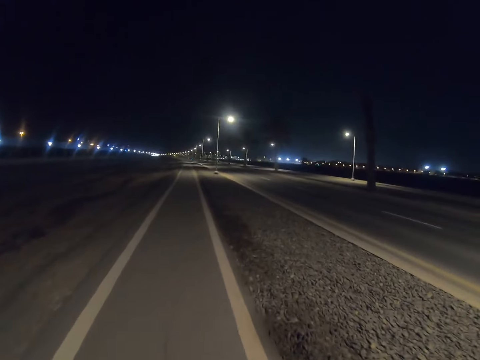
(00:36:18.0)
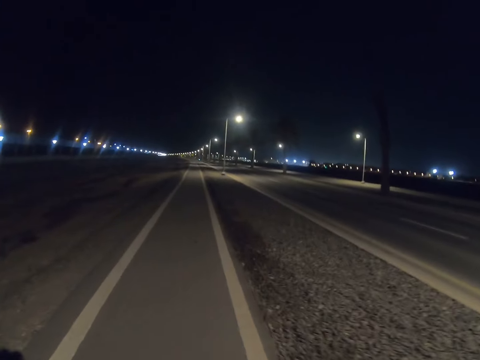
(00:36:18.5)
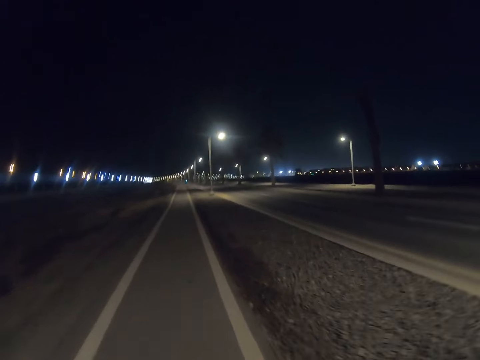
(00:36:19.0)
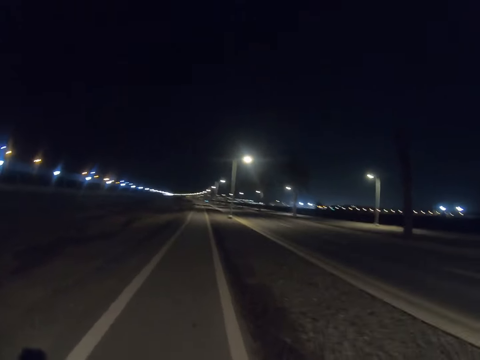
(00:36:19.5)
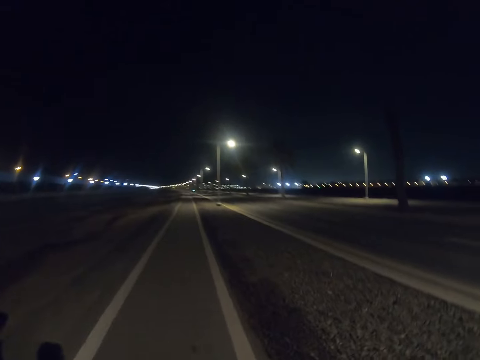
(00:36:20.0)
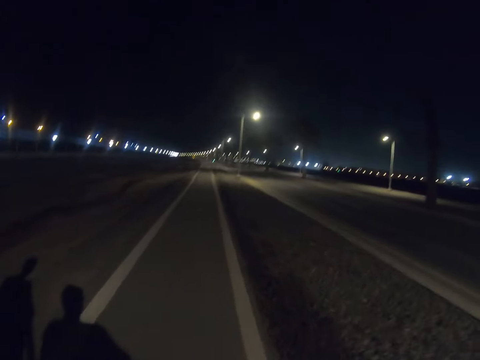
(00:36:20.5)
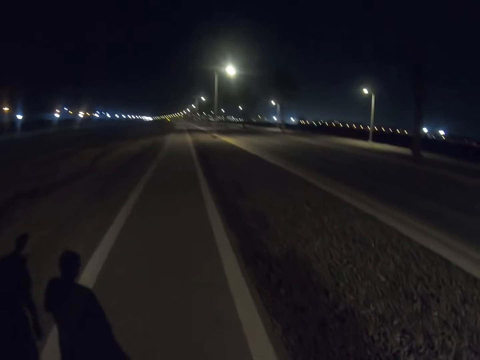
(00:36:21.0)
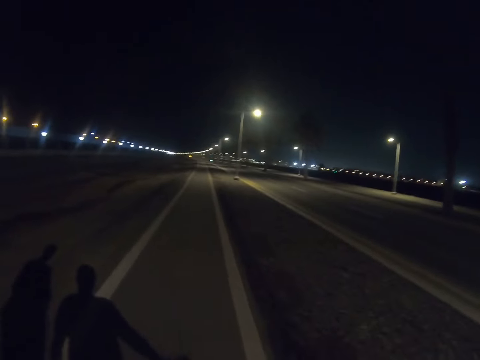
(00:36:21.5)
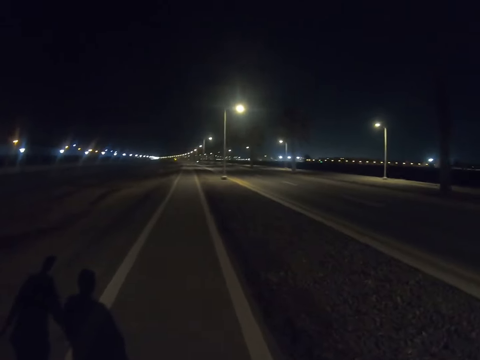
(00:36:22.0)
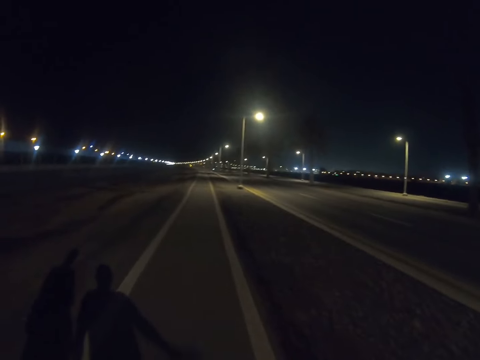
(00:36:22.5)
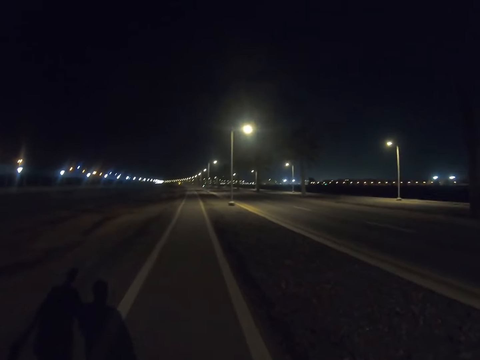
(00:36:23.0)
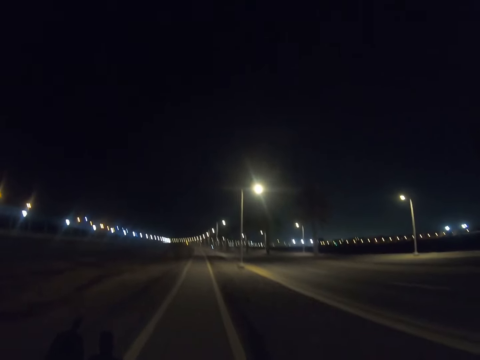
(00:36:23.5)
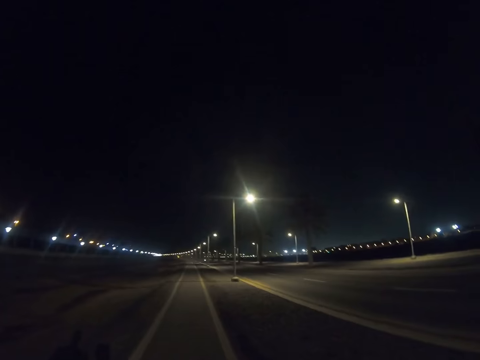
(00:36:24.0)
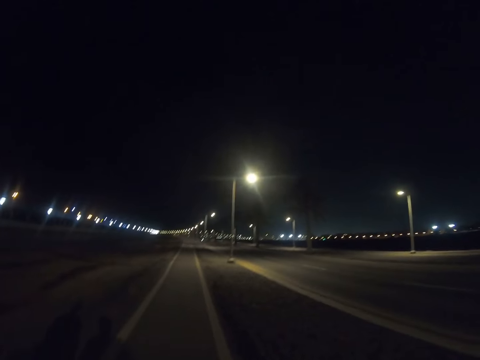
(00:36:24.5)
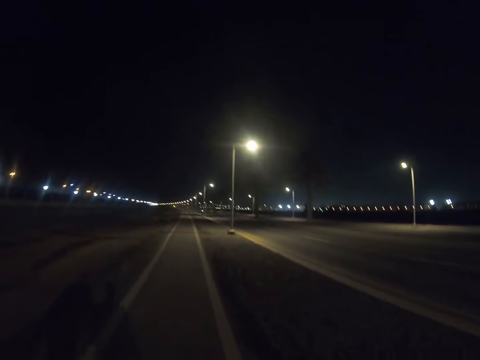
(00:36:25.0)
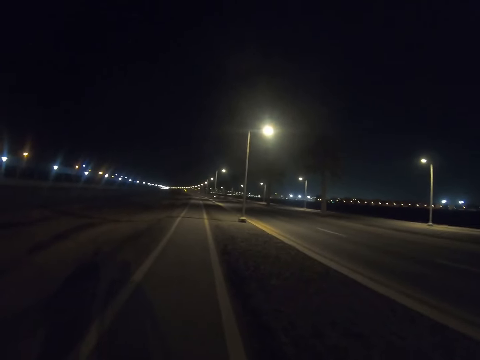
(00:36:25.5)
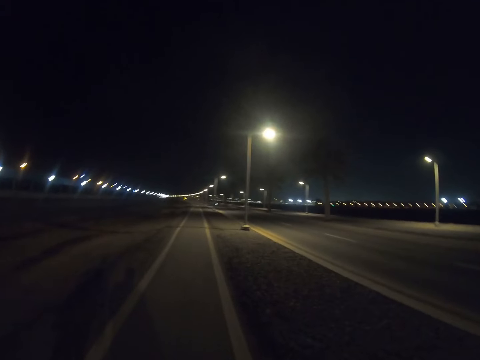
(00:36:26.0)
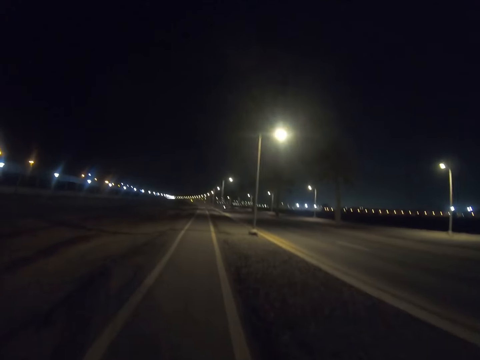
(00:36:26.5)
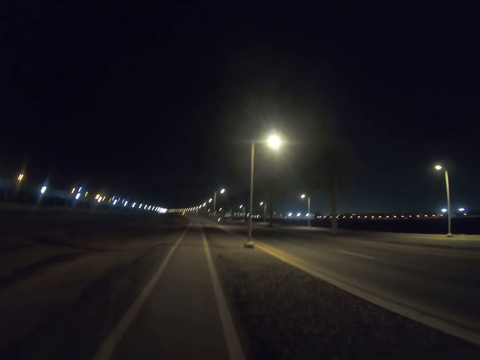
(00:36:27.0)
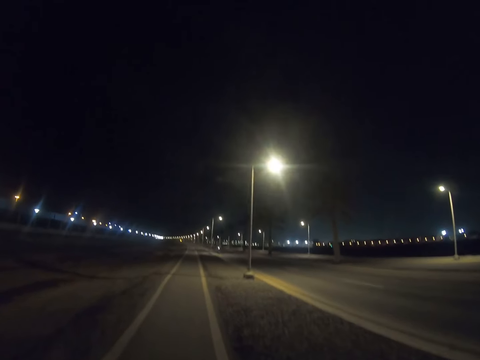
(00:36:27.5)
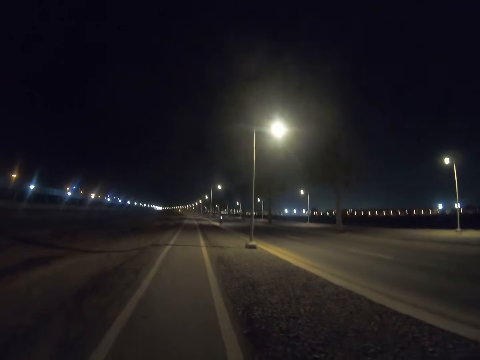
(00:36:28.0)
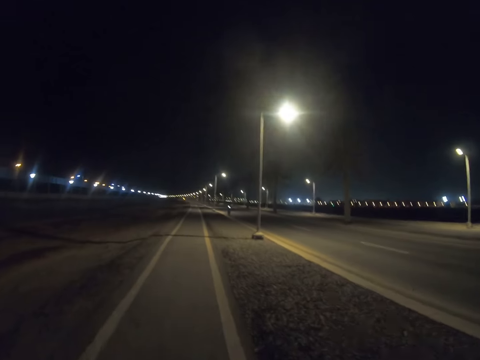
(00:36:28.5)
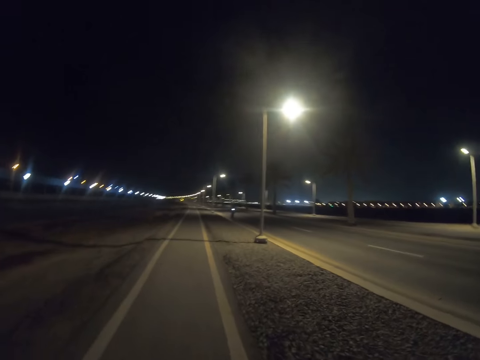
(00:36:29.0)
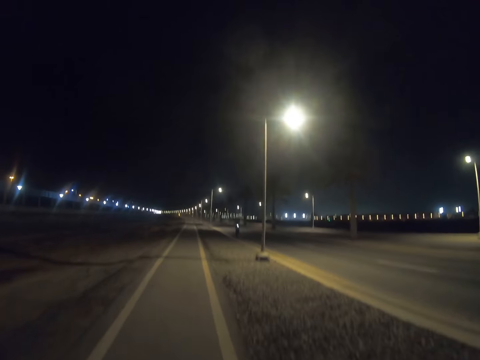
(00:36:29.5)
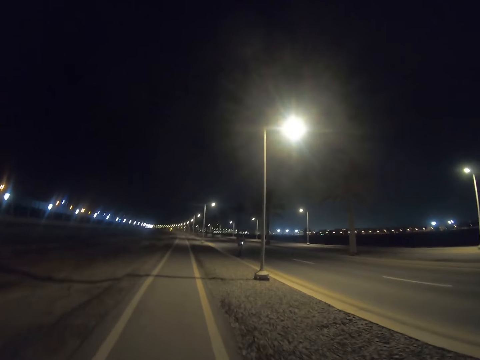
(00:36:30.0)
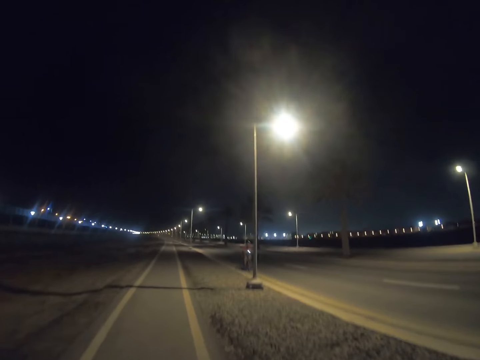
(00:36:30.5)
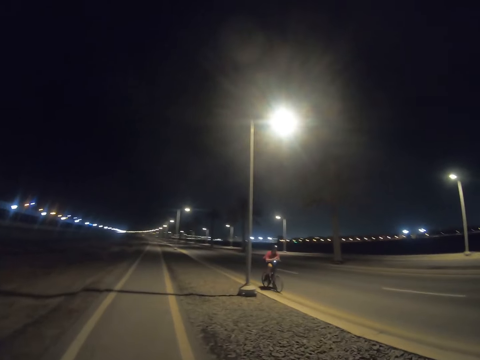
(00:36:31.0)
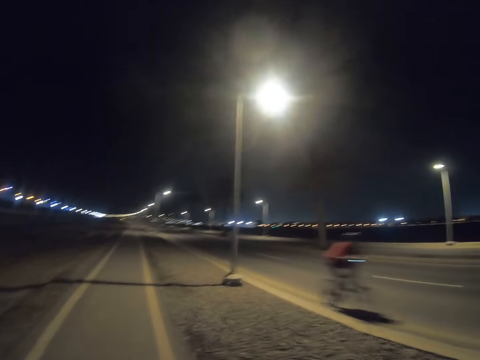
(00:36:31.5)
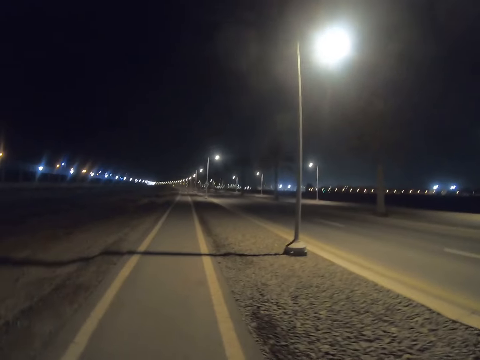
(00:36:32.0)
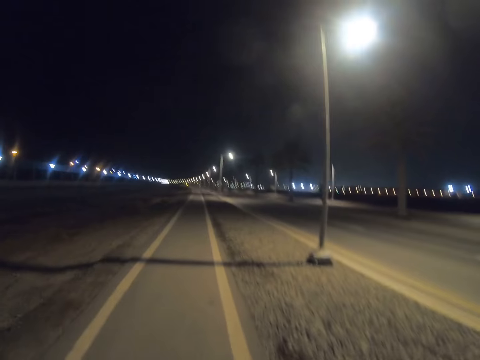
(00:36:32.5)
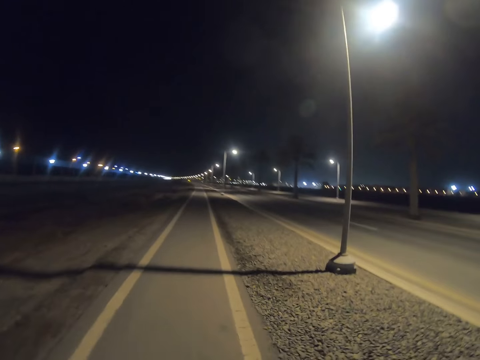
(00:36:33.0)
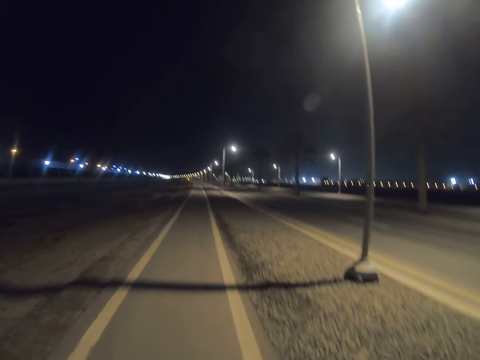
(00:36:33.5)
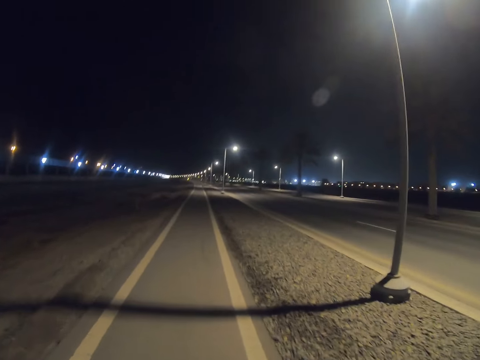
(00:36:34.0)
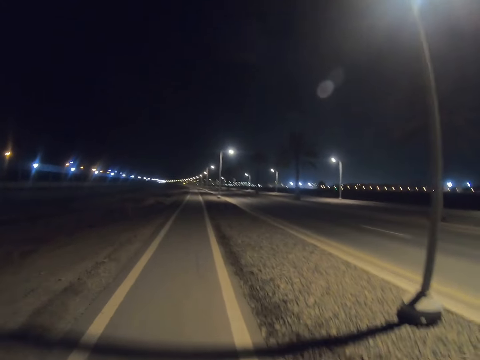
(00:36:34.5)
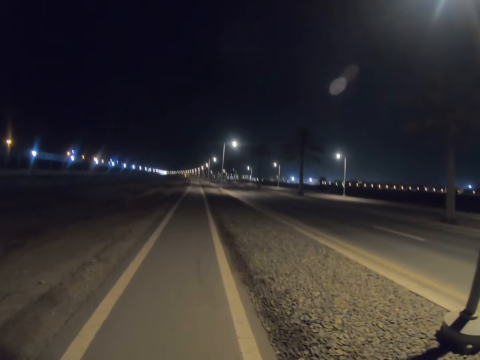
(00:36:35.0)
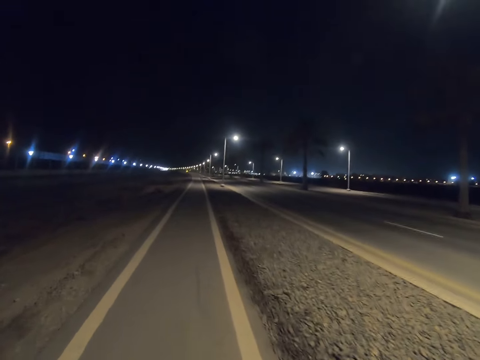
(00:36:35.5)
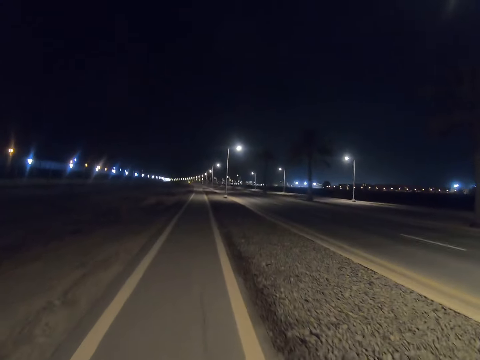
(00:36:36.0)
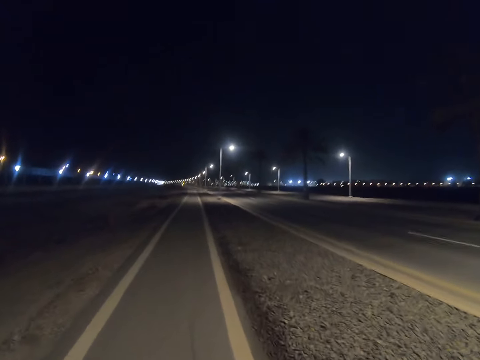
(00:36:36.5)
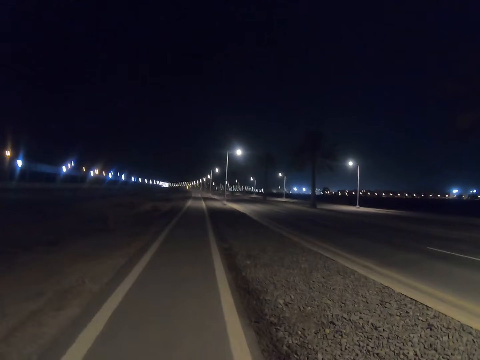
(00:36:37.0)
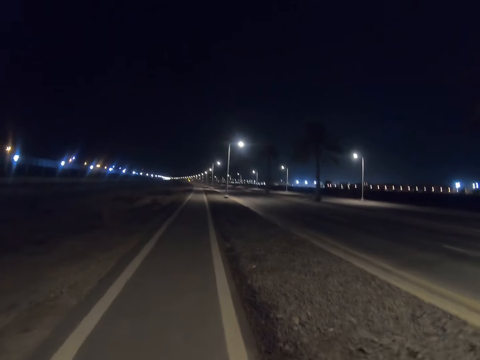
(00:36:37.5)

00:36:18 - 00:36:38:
A person walks along the highway. The camera wearer walks along the highway. Another person rides the bicycle. The camera wearer walks along the highway.

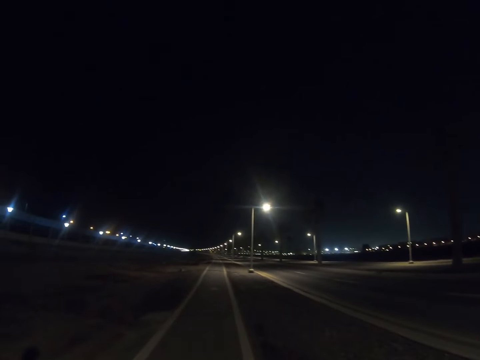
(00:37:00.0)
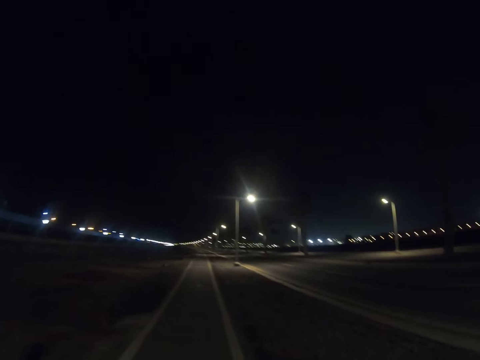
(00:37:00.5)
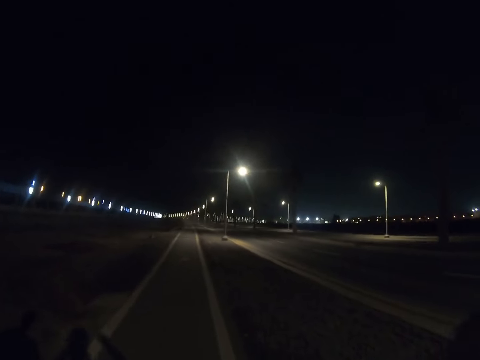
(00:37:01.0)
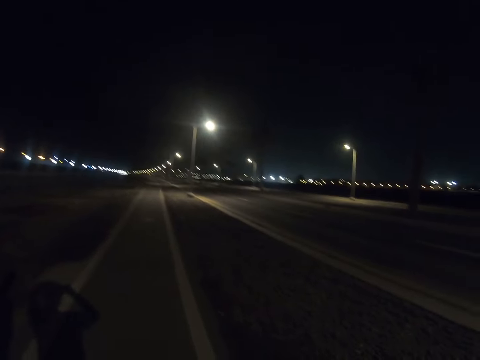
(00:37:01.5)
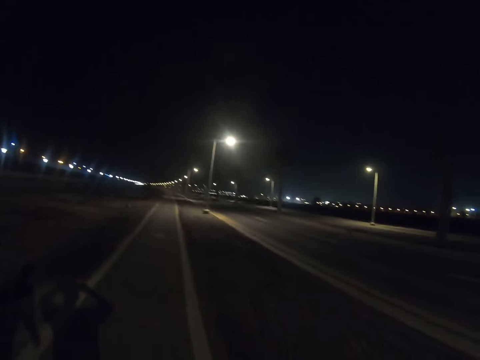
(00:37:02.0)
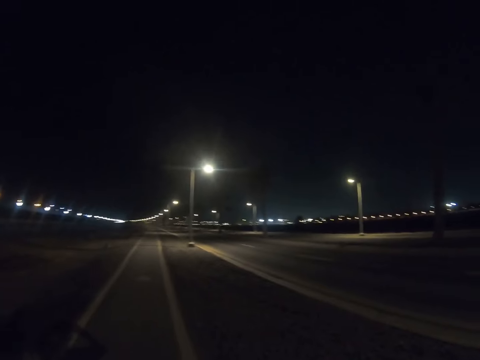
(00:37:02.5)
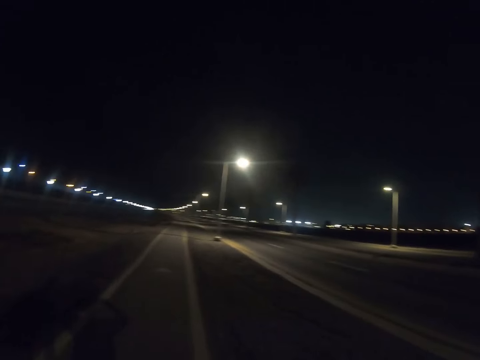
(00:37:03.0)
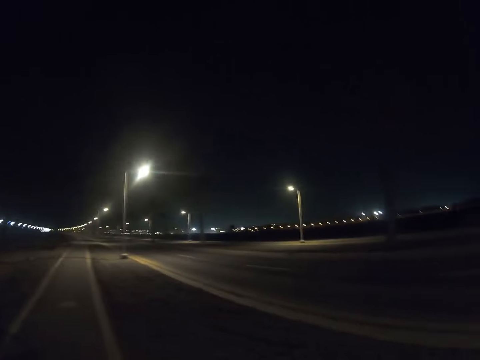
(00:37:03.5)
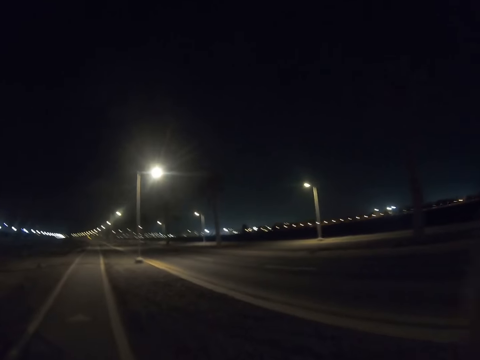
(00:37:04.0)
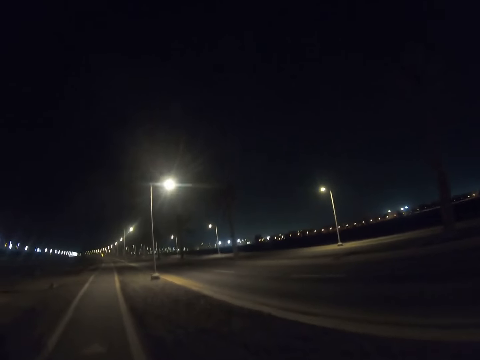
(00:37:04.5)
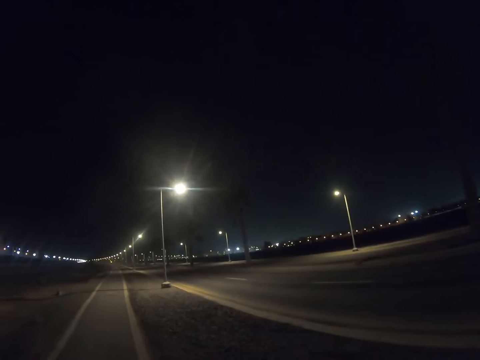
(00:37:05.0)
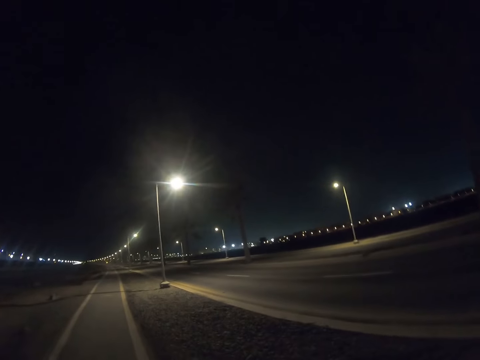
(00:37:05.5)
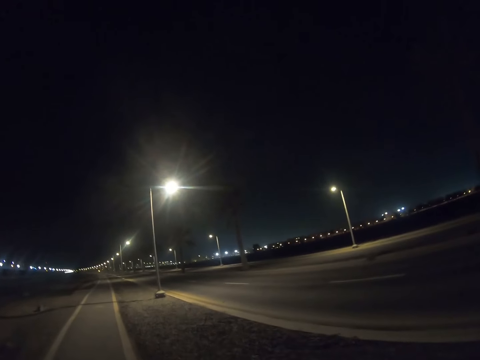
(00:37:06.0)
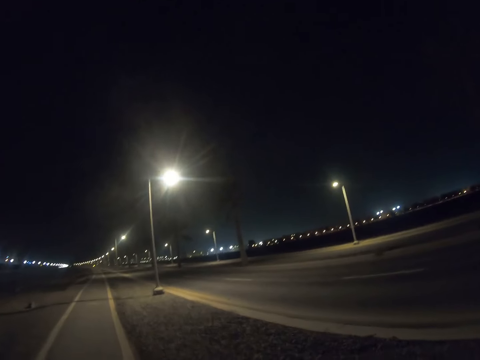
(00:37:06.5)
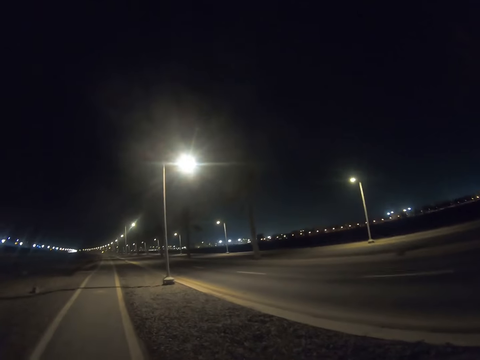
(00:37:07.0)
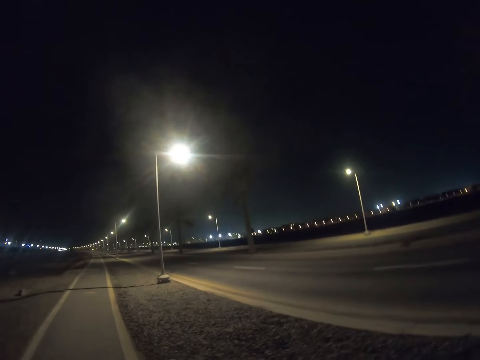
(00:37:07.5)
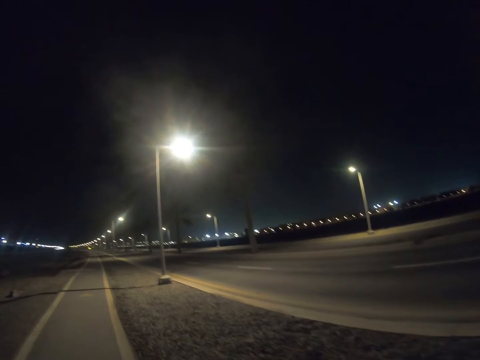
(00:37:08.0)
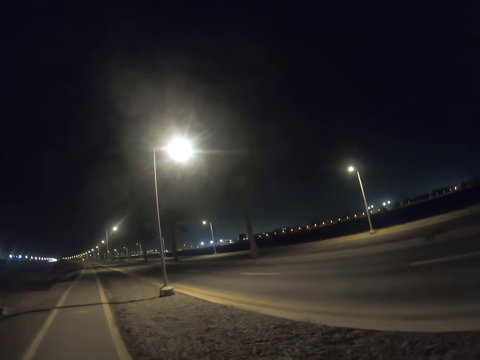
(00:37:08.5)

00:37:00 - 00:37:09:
A person holds the head by both hands. The camera wearer walks along the highway.
